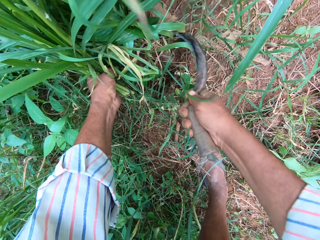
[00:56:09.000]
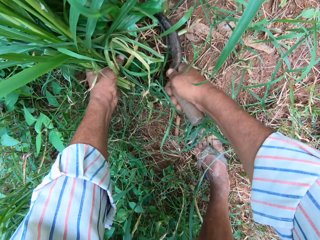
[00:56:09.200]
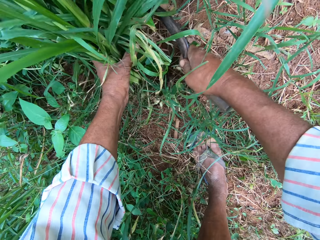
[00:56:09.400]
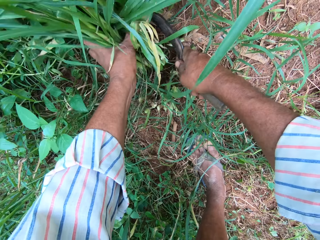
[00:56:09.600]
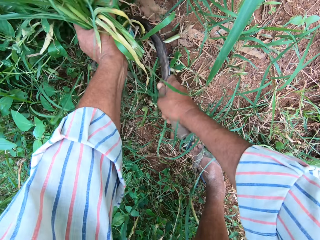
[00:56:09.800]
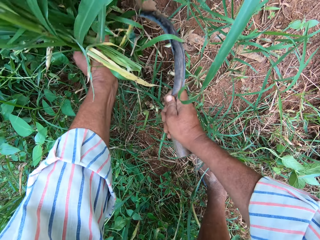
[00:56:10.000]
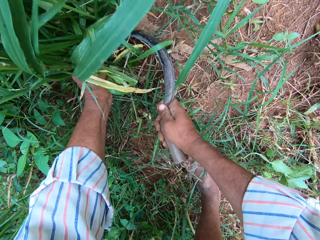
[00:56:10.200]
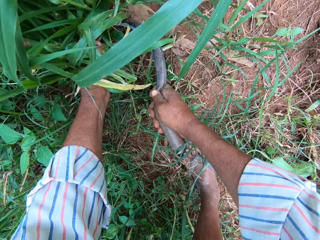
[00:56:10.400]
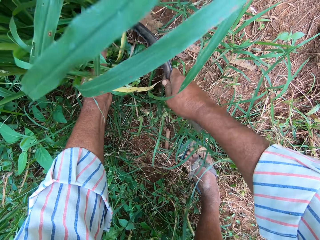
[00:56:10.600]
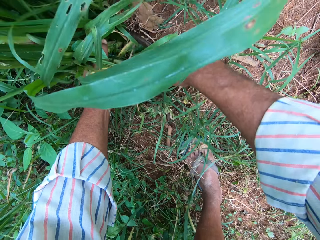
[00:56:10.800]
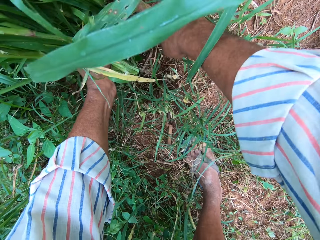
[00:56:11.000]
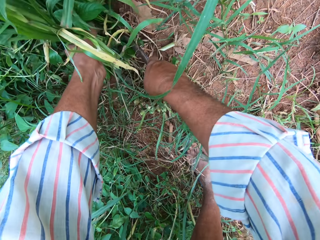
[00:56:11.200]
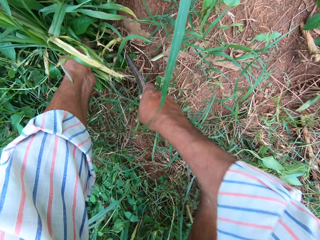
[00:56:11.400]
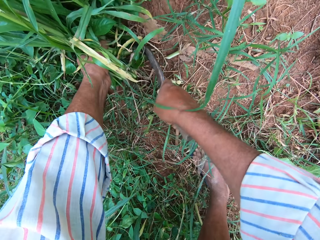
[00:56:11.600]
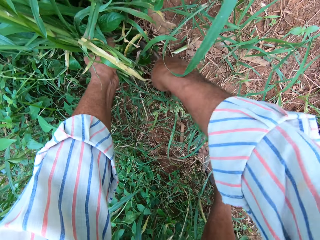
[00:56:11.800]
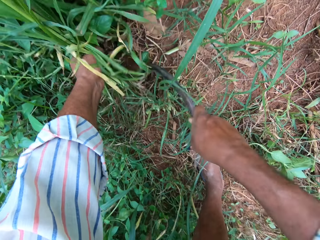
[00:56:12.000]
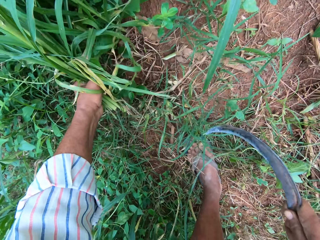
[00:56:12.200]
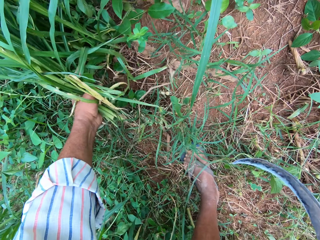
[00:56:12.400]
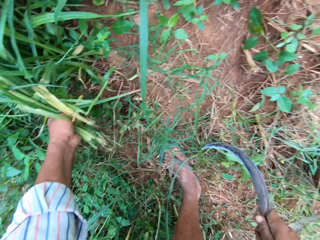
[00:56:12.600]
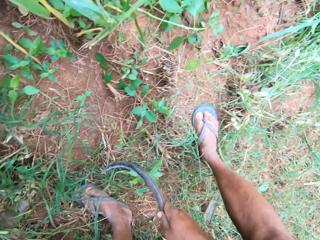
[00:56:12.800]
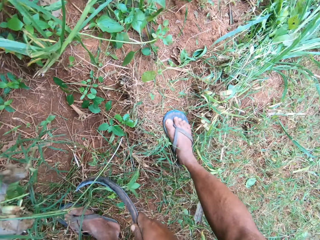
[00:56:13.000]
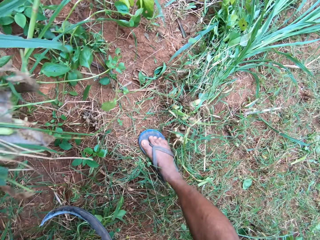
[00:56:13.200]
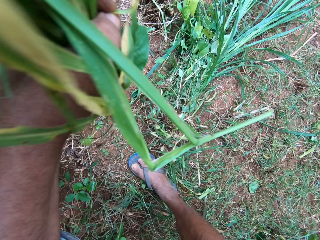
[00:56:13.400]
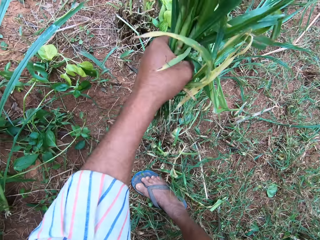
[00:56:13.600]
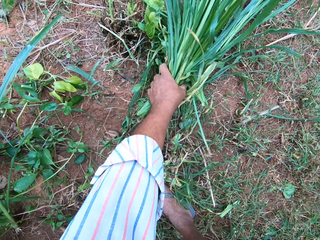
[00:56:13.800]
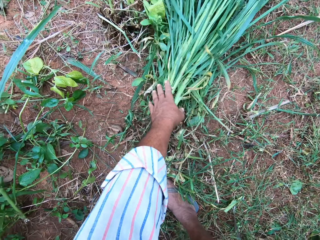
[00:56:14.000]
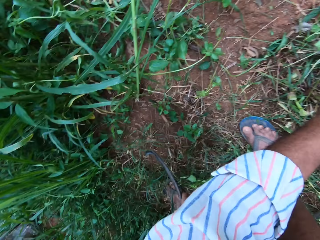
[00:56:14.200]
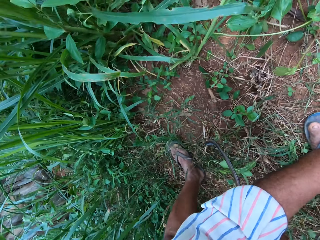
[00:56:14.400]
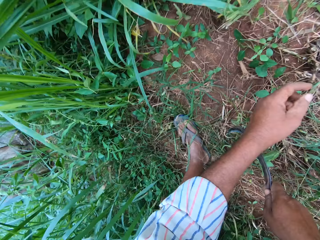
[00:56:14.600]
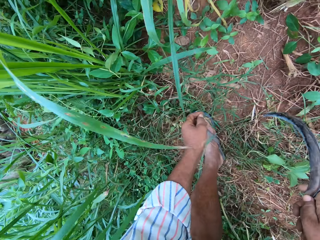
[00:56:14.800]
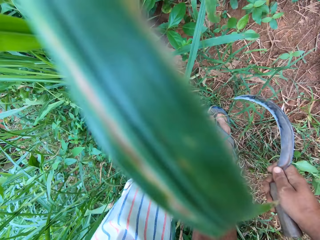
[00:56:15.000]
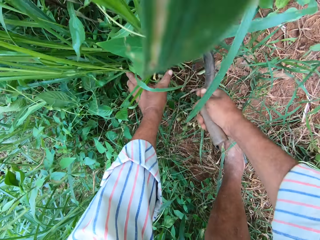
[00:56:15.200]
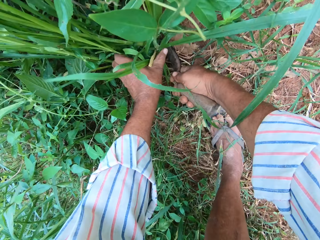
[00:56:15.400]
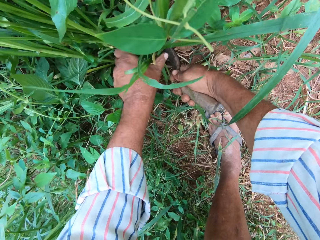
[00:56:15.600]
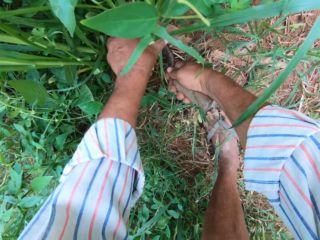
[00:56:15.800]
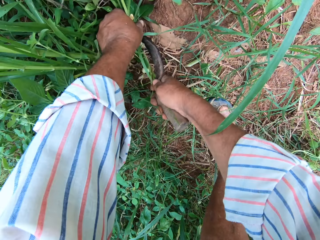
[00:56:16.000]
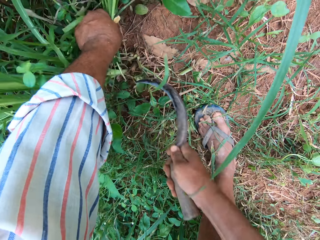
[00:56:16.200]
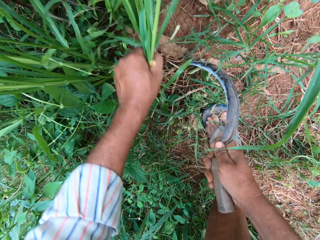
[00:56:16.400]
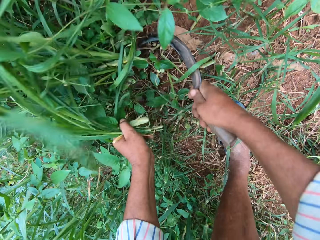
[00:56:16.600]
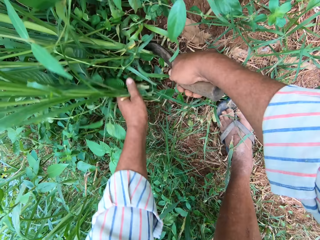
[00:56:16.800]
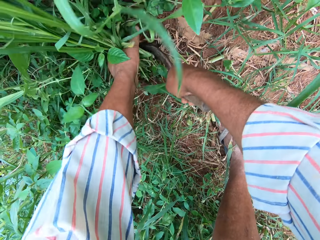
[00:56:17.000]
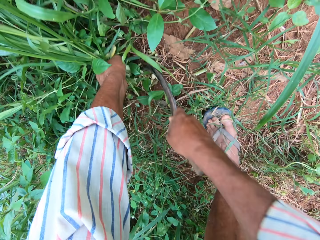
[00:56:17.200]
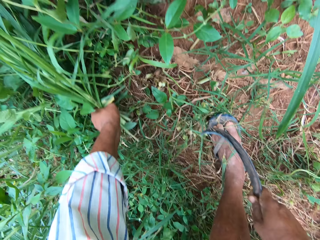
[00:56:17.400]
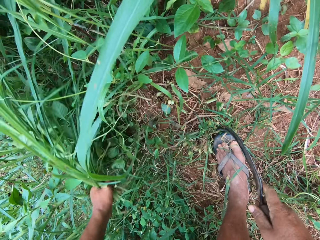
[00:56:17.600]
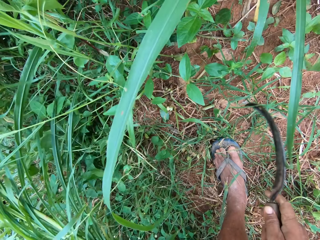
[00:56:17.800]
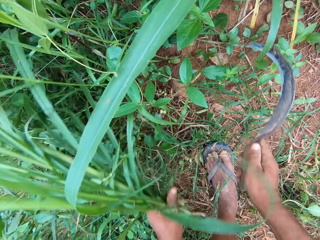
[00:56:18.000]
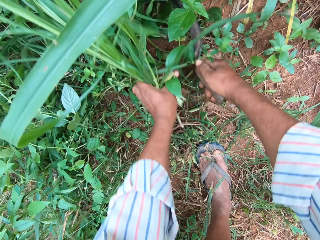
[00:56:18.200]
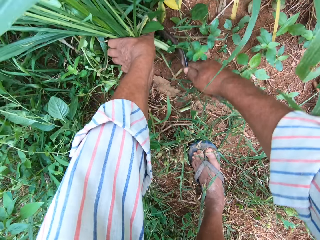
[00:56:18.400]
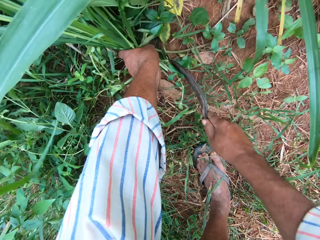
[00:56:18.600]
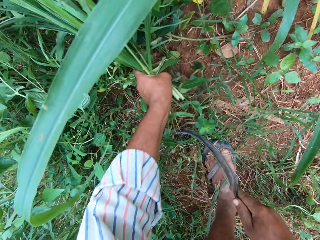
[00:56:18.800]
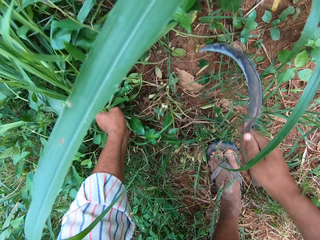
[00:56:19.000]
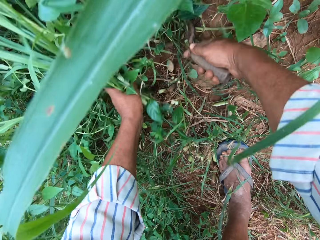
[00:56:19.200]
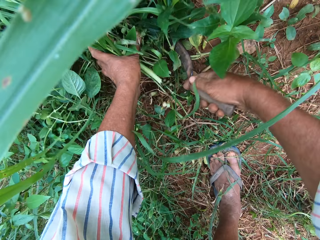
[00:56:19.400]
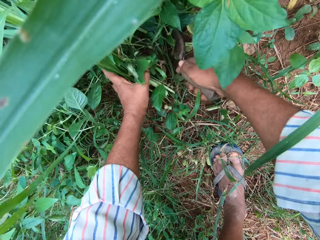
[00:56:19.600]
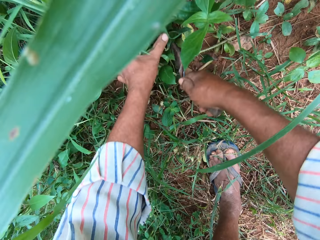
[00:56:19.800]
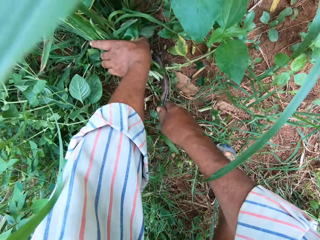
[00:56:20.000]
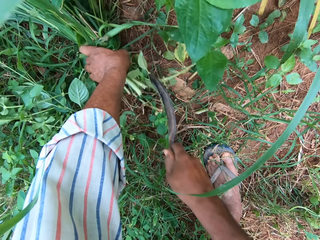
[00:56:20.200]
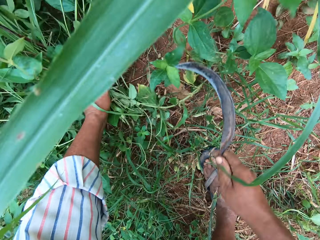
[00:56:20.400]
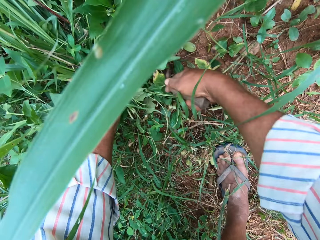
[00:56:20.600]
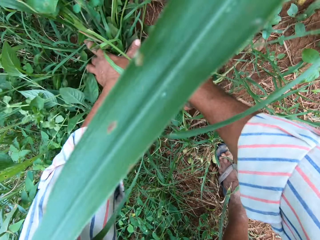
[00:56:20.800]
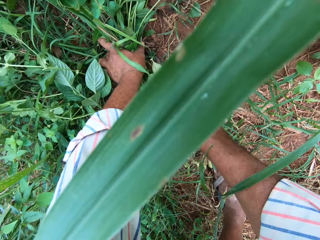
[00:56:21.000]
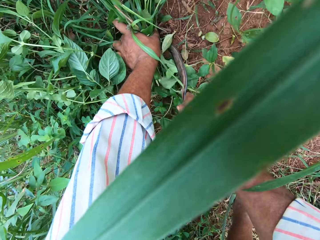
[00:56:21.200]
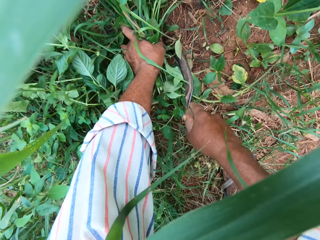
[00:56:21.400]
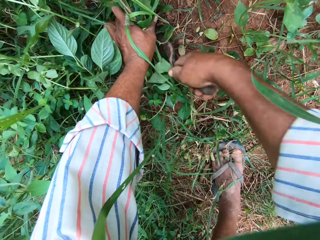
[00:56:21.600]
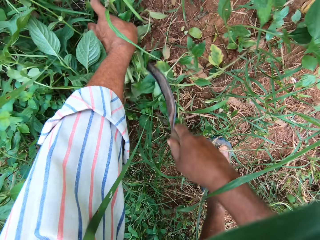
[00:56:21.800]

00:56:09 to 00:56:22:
The camera wearer drops the grasses on the ground with other grasses. He cuts the grasses into his hand on the farm with the hand sickle.

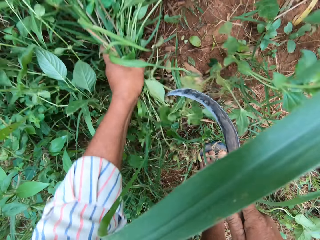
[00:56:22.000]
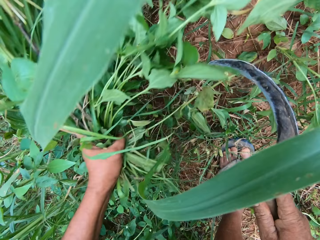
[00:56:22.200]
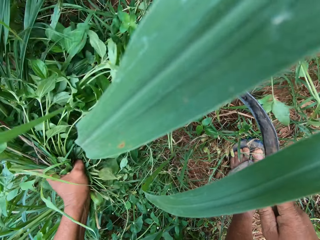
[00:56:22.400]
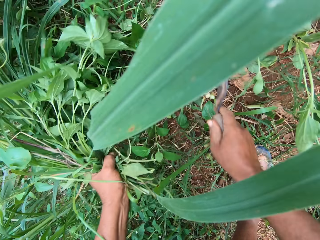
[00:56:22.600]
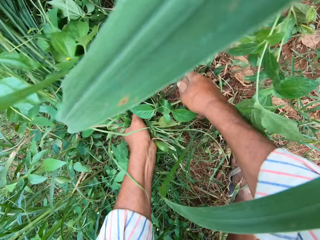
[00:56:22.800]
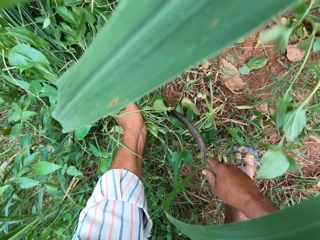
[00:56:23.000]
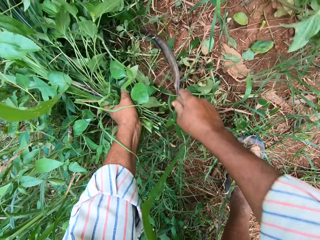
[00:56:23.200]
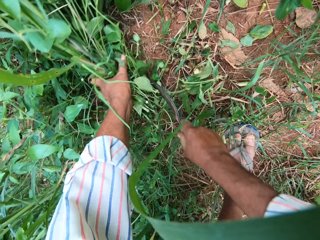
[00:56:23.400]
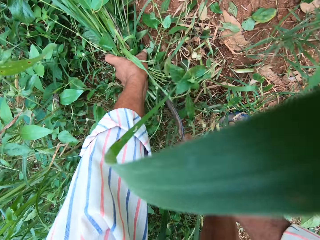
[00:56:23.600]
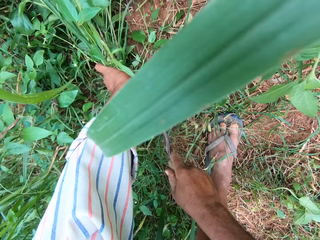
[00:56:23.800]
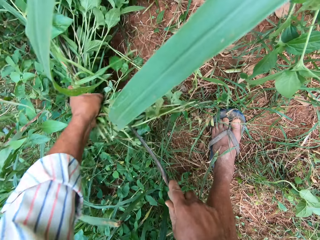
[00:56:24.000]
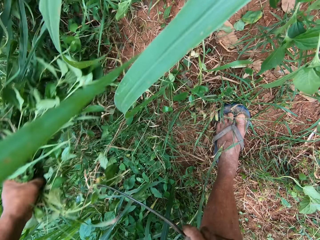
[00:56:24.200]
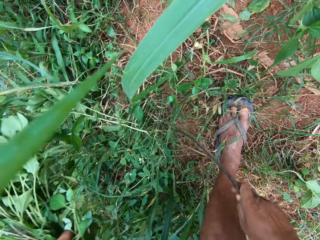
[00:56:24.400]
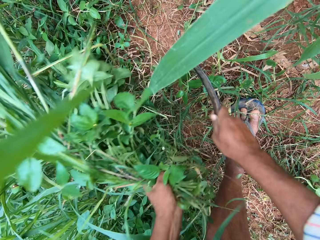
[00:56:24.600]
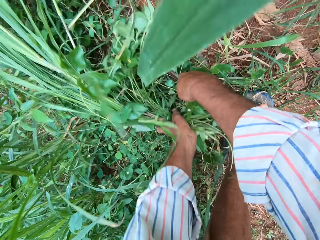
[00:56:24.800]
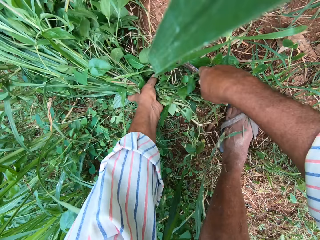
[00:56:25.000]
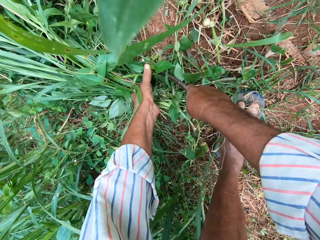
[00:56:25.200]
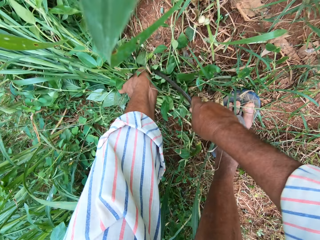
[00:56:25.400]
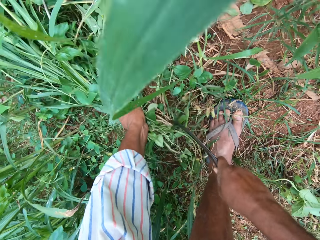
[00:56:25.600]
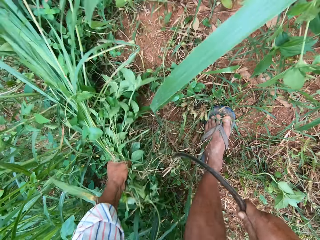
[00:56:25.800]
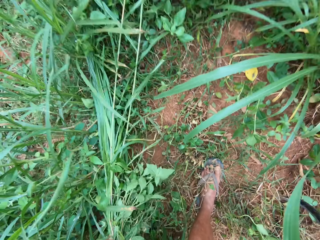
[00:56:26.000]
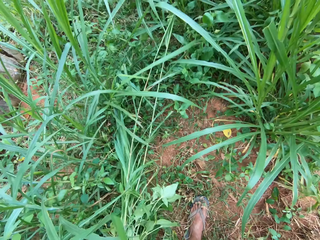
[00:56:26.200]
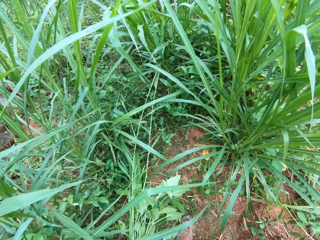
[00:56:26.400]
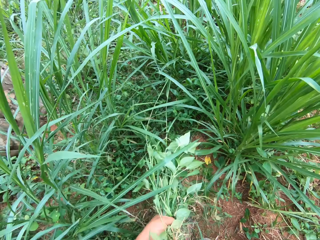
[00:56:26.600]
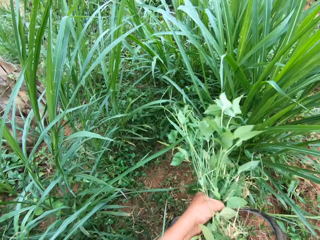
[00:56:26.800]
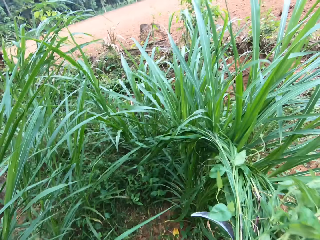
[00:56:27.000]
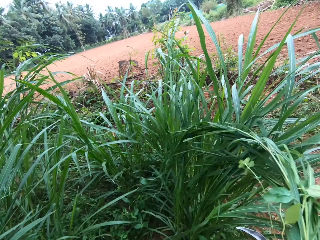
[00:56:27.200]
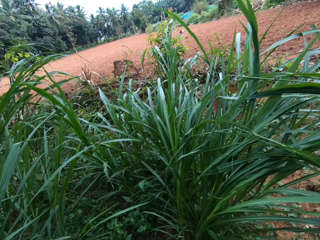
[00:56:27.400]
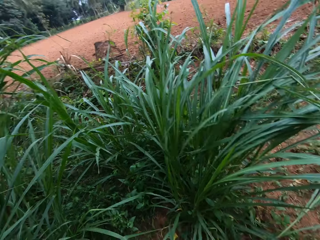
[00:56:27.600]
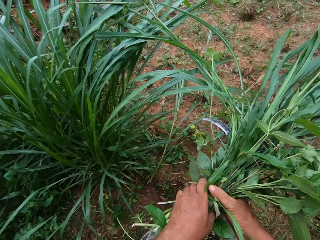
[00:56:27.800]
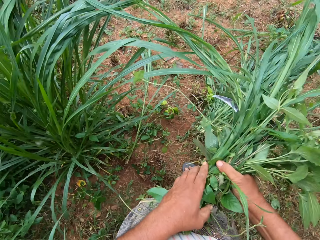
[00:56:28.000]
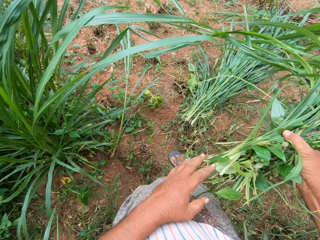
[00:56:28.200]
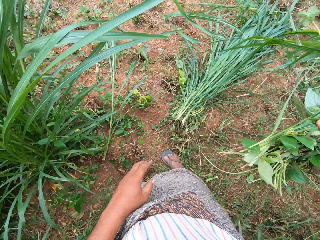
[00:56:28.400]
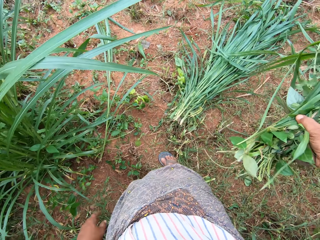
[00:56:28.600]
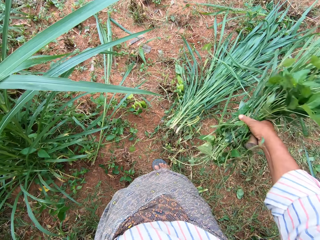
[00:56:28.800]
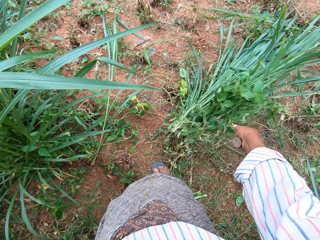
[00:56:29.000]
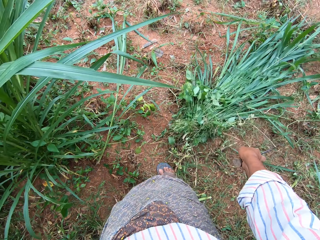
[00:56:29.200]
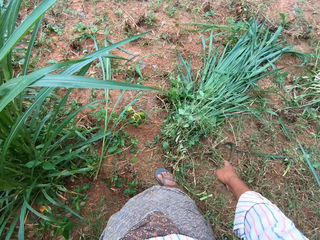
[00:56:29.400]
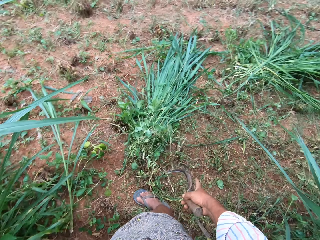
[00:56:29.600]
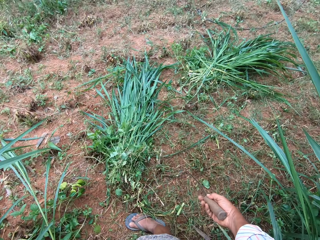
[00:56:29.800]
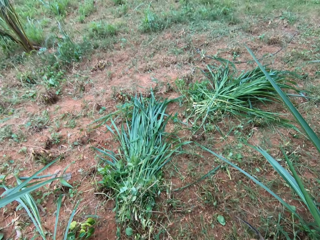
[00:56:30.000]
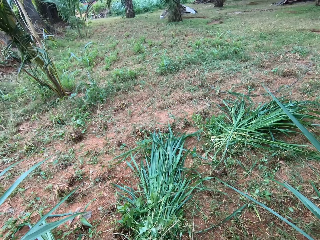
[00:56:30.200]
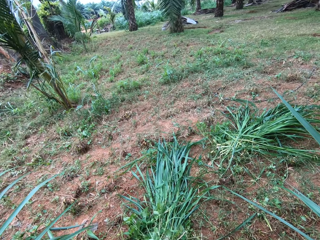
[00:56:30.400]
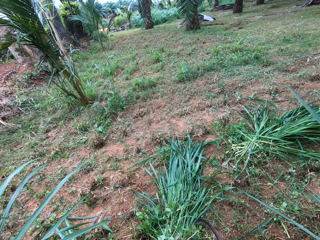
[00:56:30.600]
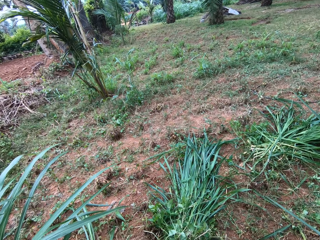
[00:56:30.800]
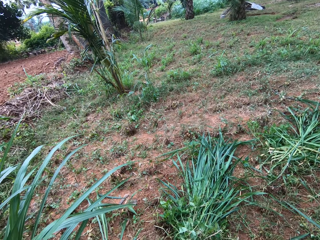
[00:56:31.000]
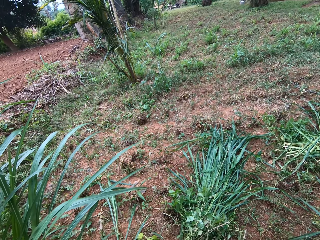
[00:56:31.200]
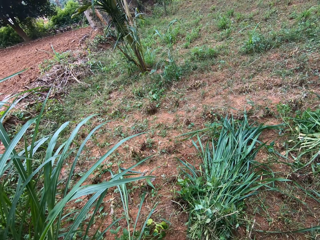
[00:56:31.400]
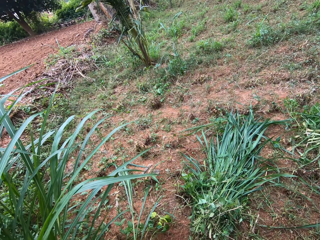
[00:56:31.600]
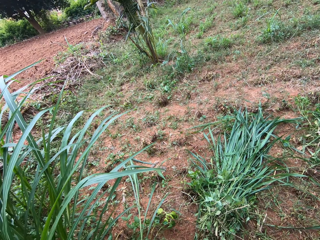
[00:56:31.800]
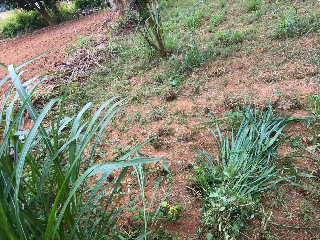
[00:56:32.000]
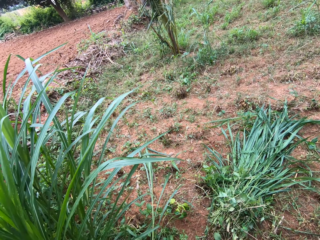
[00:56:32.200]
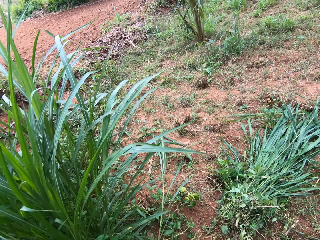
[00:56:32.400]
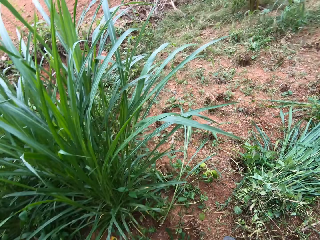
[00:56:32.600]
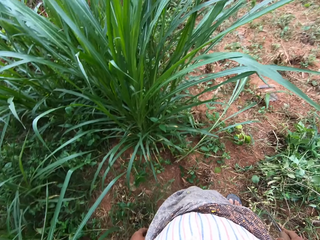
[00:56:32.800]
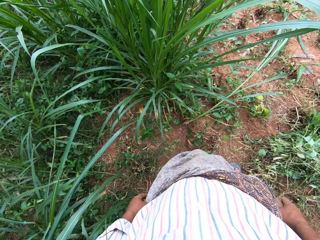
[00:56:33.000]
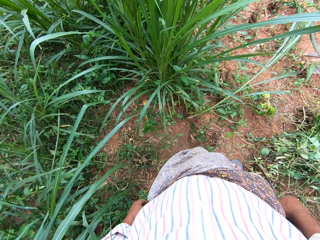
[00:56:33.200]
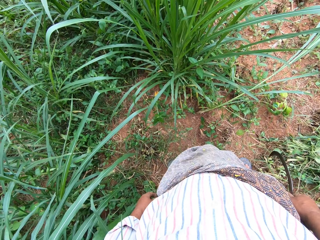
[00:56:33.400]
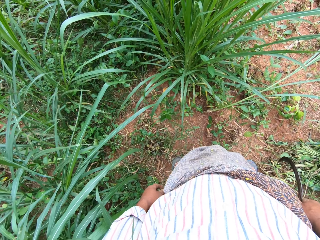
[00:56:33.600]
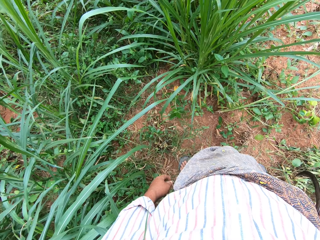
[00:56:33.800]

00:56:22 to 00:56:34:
The camera wearer drops the grasses on the ground with other grasses. They look around.
